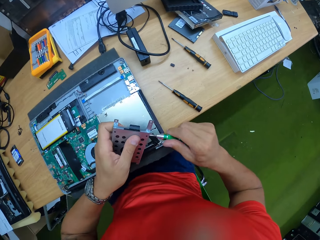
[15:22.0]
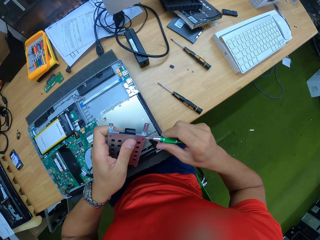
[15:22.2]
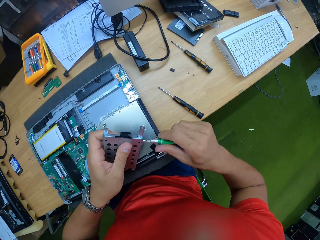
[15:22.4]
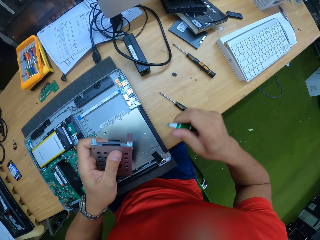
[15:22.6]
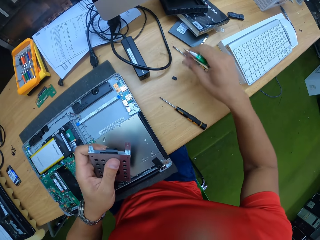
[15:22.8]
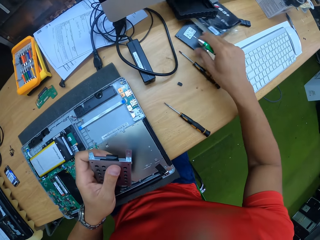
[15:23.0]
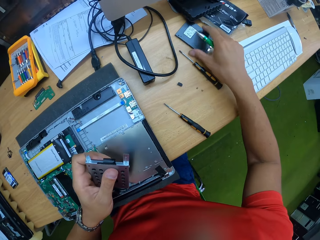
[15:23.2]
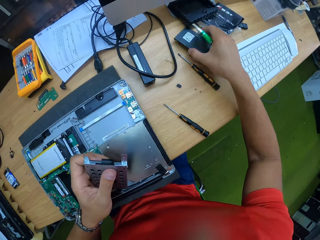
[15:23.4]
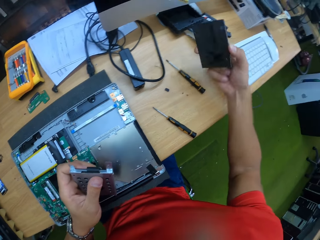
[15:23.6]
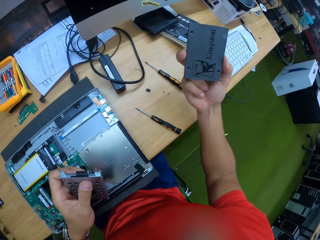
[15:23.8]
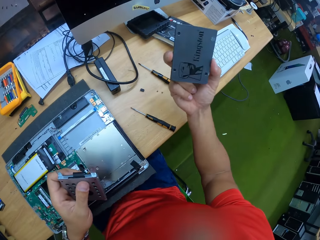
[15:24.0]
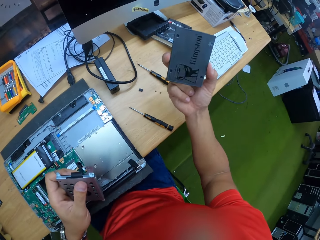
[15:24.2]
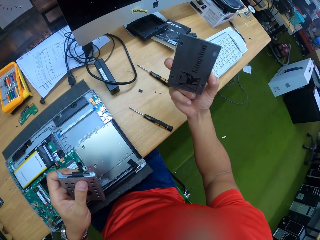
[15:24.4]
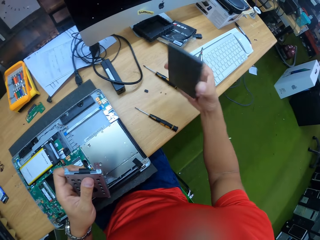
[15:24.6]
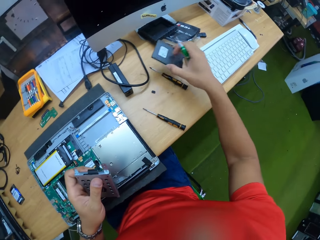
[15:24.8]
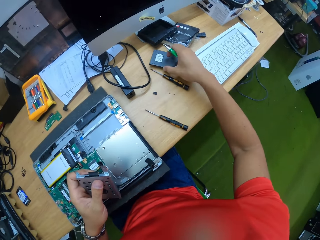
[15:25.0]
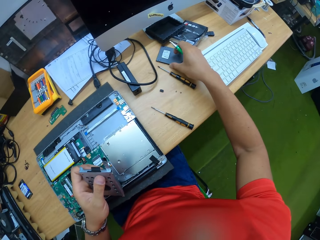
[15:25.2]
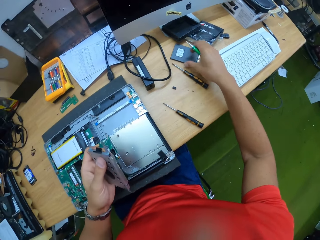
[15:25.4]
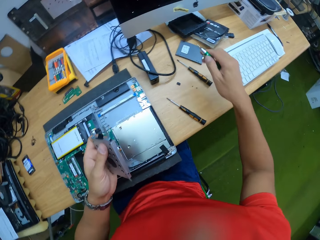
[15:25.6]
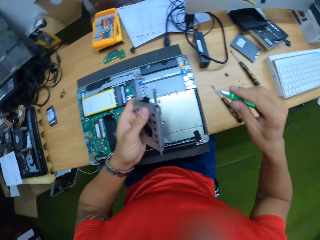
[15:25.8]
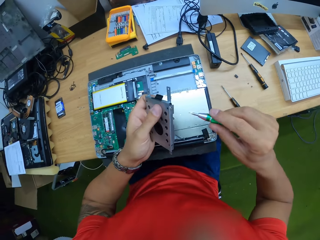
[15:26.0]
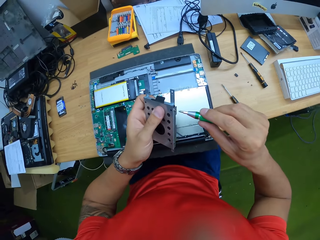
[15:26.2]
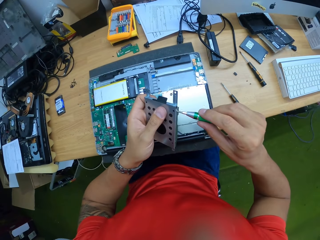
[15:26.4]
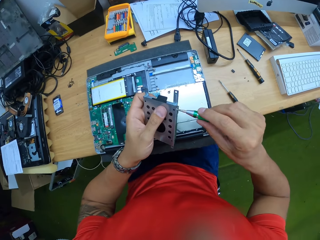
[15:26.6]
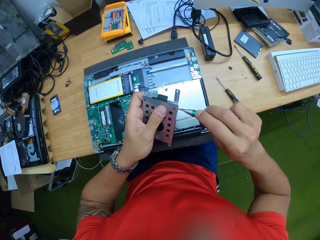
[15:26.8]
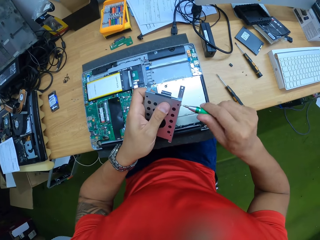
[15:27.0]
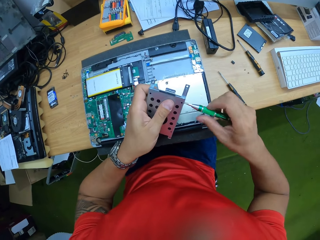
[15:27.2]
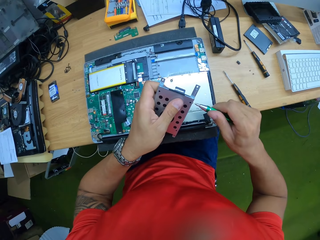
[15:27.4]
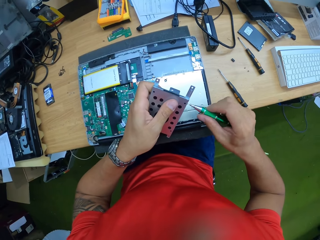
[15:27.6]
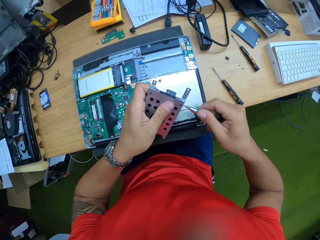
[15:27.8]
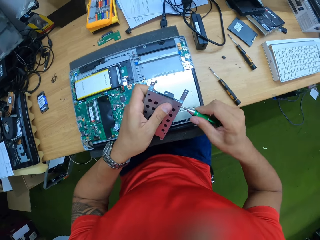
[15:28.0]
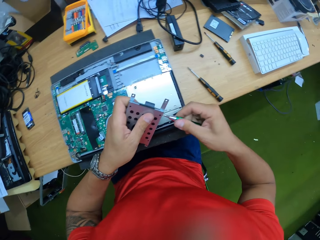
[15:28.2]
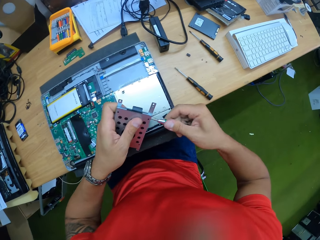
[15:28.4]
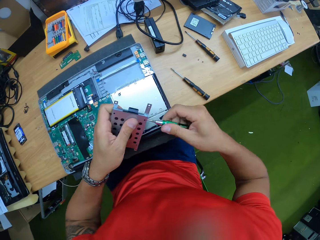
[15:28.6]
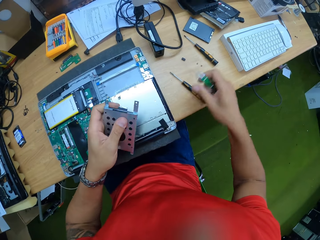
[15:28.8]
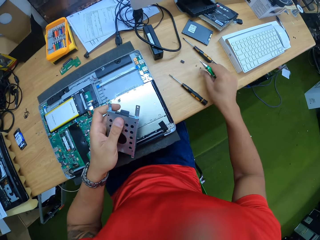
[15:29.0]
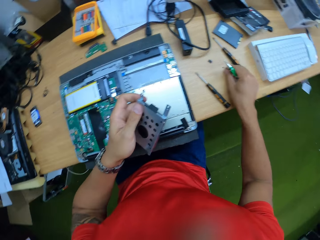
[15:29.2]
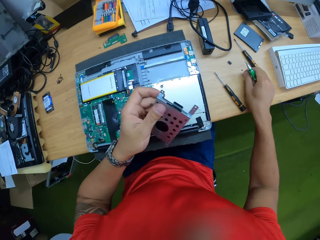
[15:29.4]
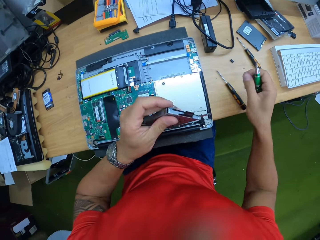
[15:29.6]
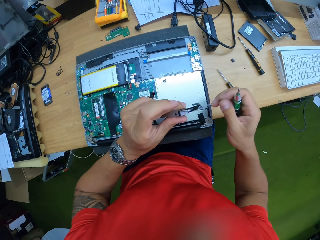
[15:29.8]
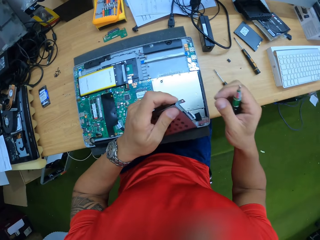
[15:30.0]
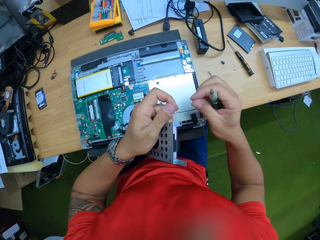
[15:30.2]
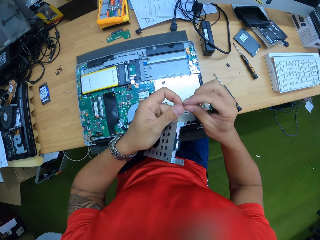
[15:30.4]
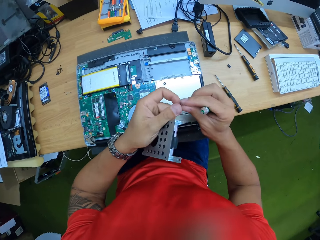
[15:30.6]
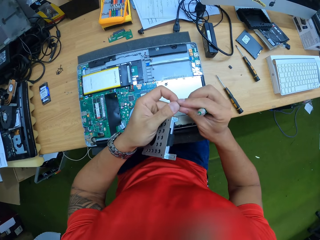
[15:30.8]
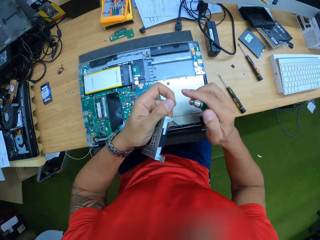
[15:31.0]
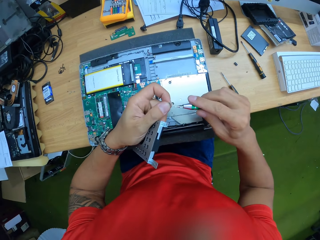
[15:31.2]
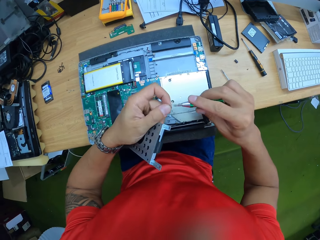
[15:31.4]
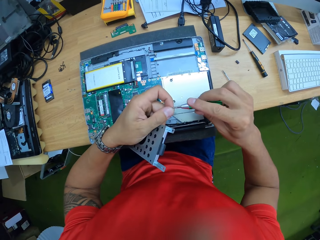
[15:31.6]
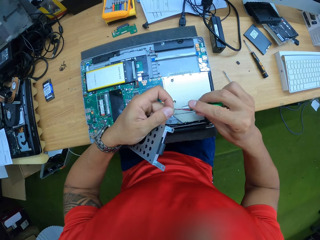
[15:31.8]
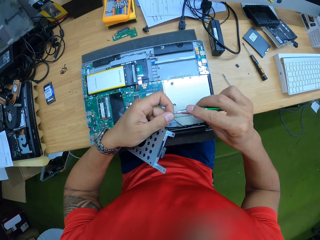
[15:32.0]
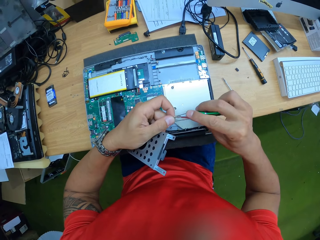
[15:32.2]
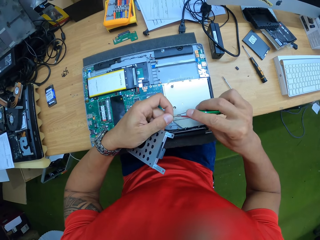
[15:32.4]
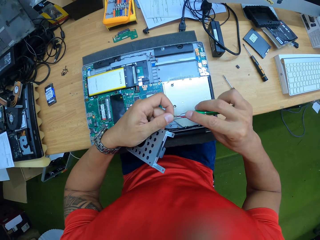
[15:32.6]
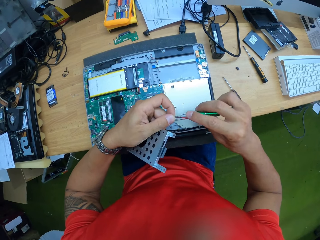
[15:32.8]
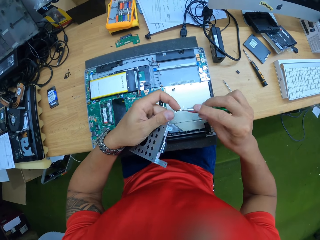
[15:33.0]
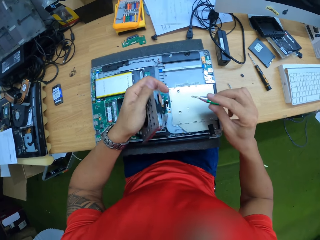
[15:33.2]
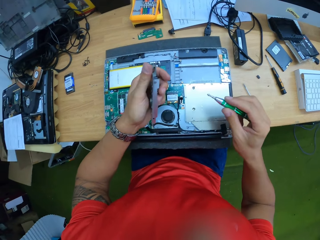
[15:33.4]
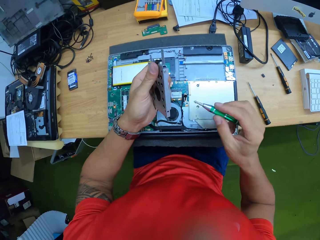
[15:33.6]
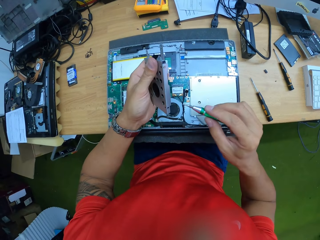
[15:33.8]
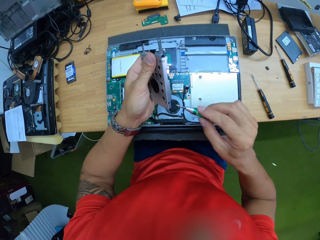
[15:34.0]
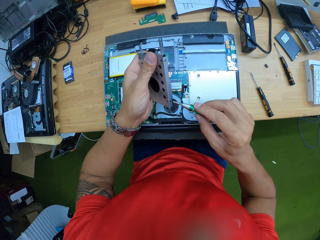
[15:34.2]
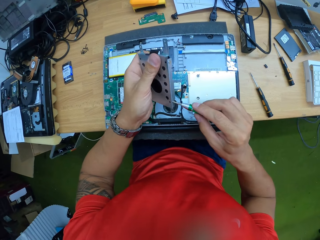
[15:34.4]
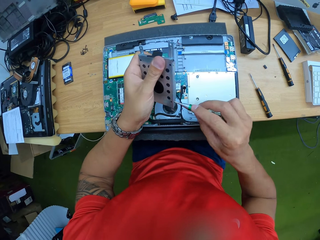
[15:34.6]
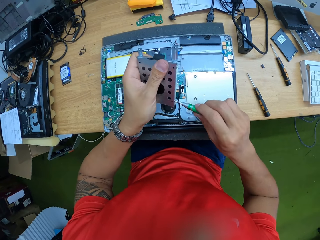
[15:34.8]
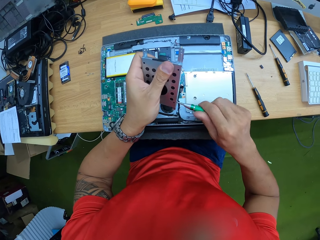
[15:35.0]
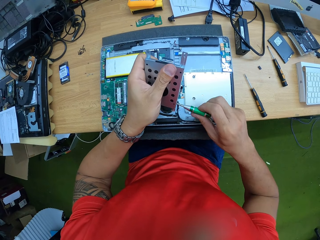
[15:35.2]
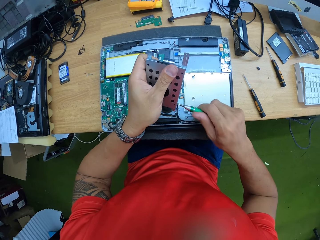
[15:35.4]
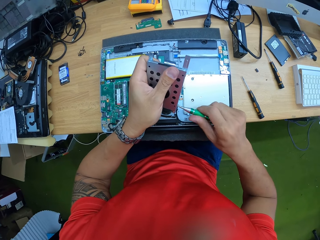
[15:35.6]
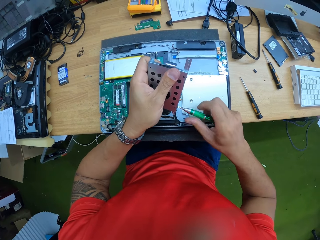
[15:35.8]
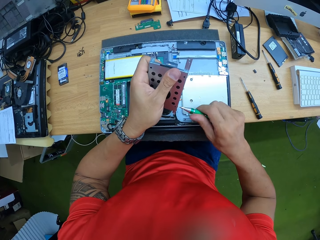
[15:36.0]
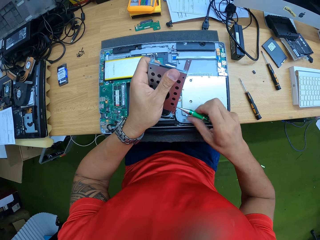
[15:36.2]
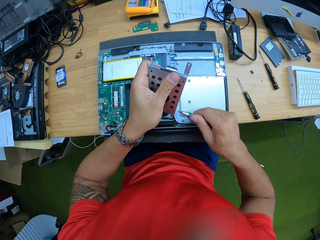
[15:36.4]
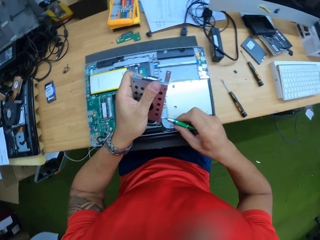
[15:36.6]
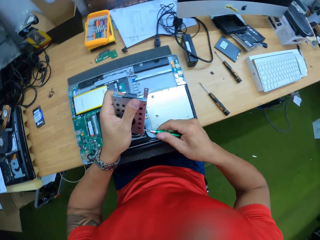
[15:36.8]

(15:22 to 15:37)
The camera wearer looks at something. He picks up the part of the hard disk casing from the work bench with his right hand. He drops the part of the hard disk casing in his right hand on the work bench. He screws the hard disk casing with the screw on the screwdriver in his right hand. He picks up a screw from the work bench with his right hand. He passes the screw from his right hand to his left hand. He picks the screw from his left hand with the screwdriver in his right hand. He screws the hard disk casing with the screwdriver in his right hand.

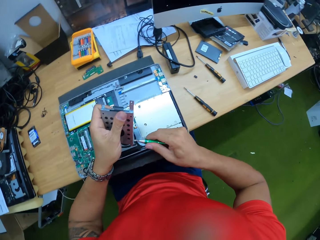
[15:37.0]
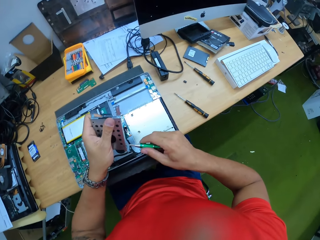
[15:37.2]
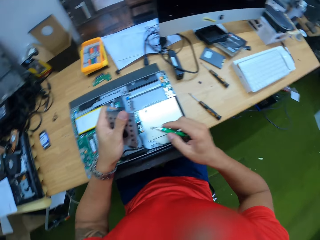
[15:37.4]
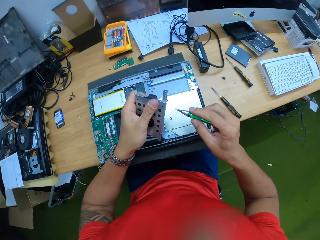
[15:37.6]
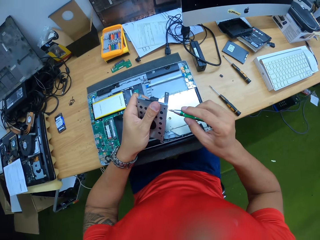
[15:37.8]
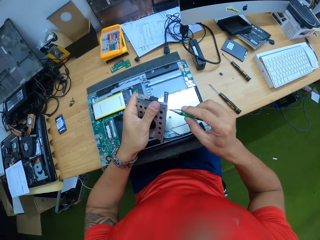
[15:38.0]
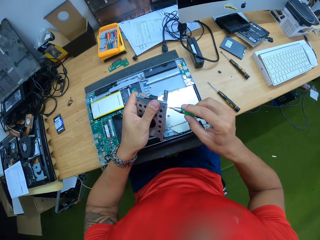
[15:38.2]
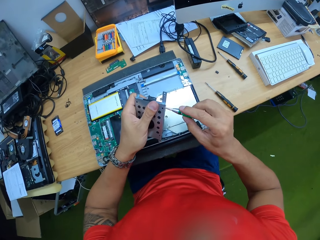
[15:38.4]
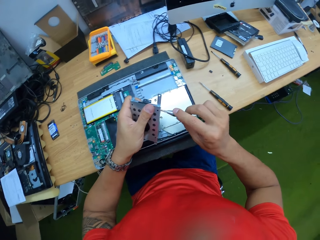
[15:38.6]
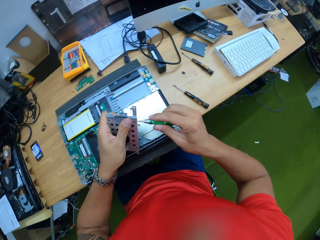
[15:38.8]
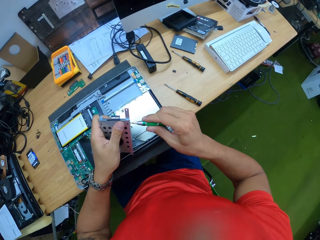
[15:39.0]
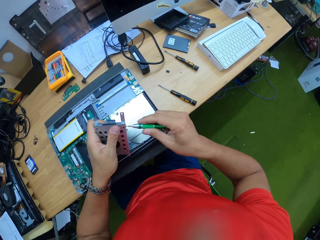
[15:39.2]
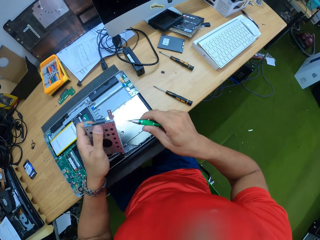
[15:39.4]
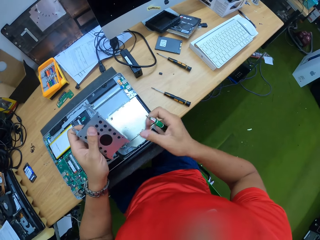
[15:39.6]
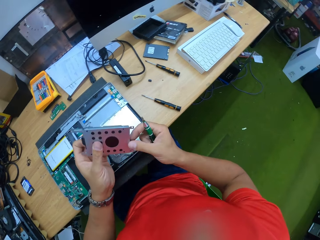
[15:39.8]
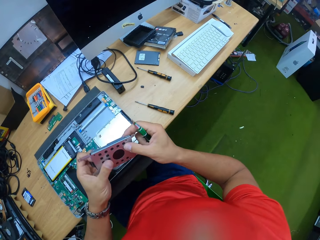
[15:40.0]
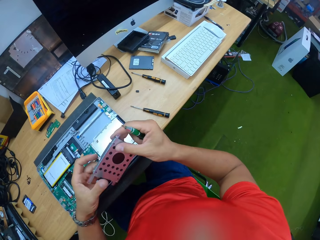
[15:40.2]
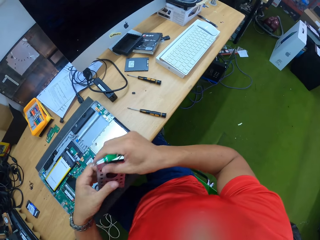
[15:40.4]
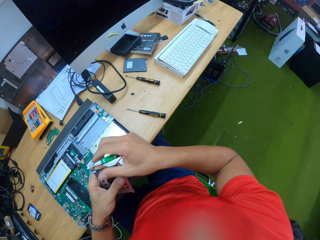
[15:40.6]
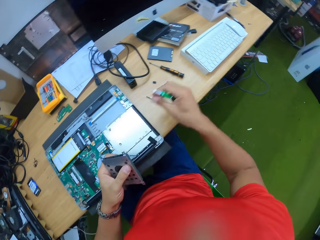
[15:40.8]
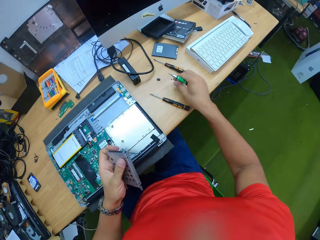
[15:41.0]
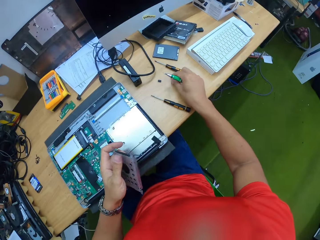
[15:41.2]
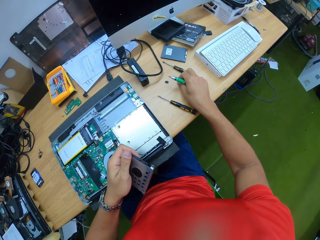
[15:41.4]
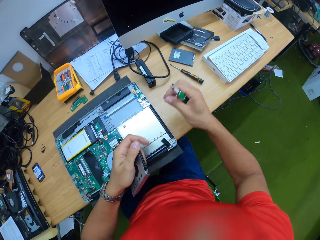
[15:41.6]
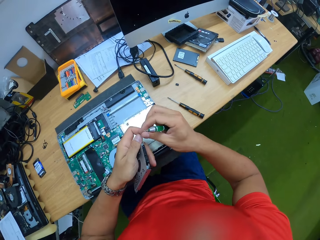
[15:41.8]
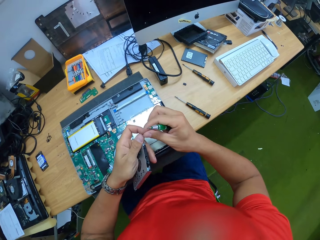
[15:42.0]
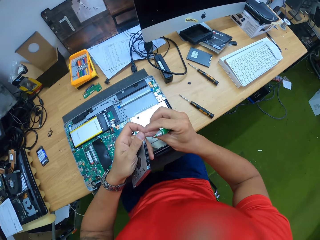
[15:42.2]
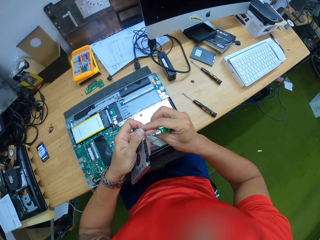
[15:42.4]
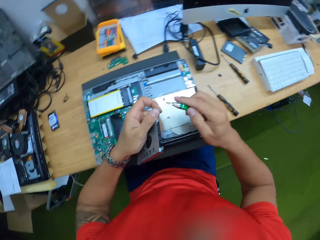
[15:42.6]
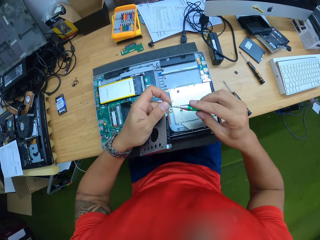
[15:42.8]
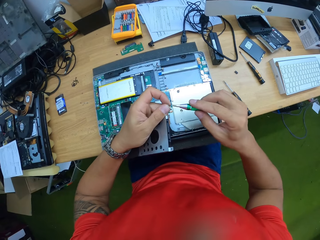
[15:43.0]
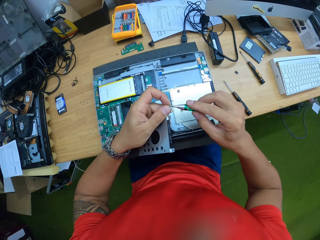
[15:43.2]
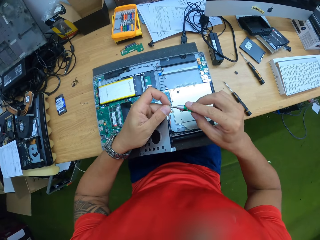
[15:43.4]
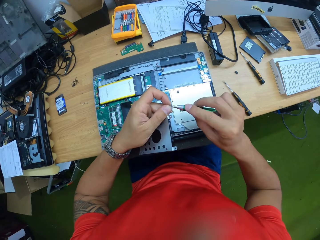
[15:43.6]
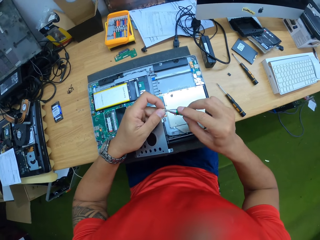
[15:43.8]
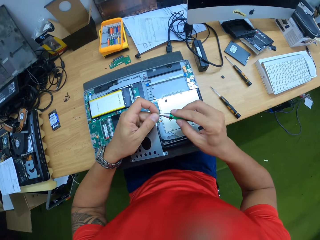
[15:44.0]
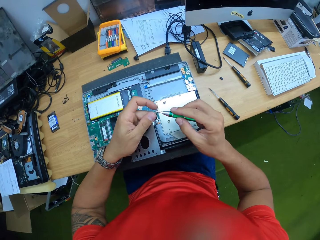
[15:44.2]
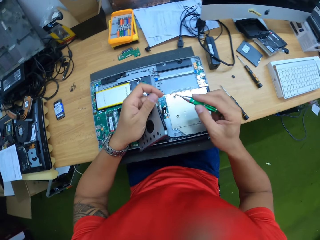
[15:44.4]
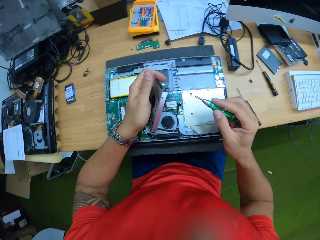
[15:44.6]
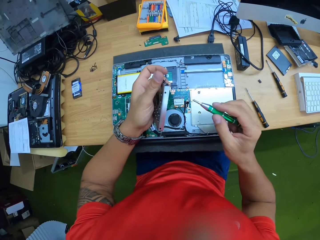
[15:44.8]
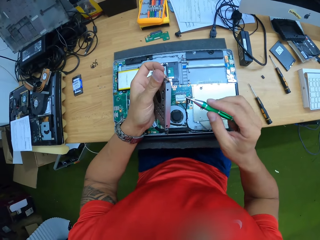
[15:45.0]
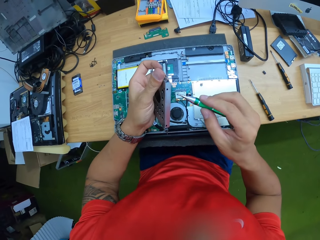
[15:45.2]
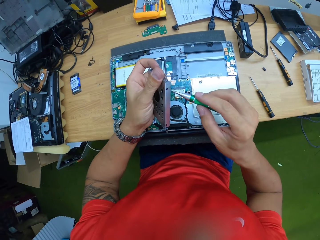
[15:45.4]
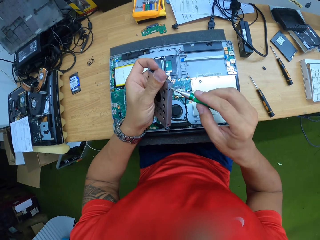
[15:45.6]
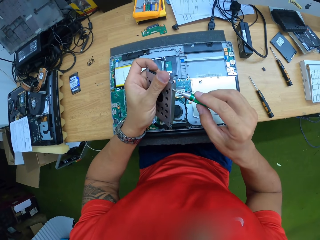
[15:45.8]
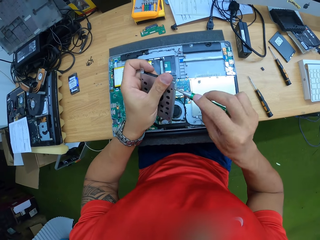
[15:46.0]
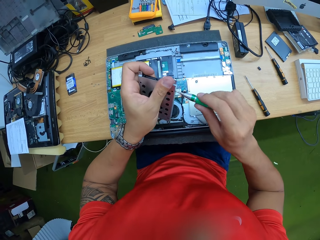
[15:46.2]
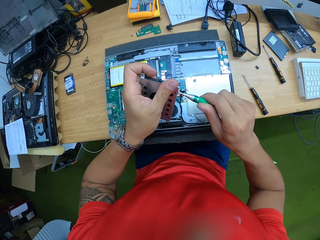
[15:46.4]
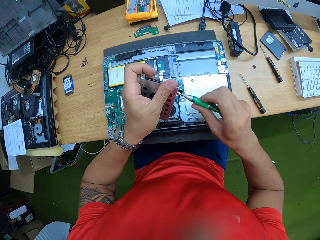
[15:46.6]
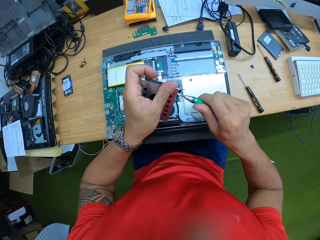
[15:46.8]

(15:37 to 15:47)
The camera wearer screws the hard disk casing with the screwdriver in his right hand. He holds the hard disk casing with his hands. He picks up a screw from the work bench with his right hand. He passes the screw from his right hand to his left hand. He picks the screw from his left hand with the screwdriver in his right hand. He screws the hard disk casing with the screwdriver in his right hand.
